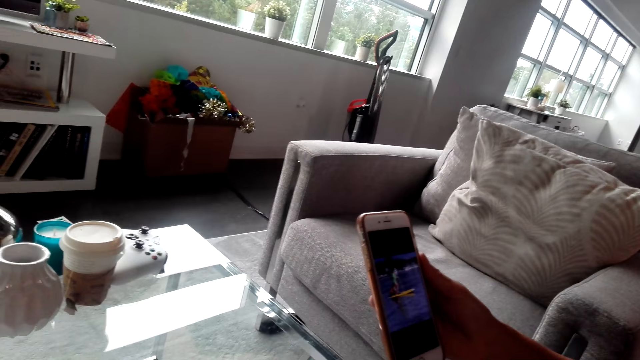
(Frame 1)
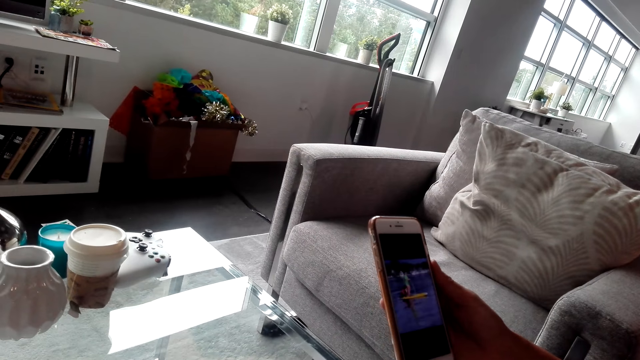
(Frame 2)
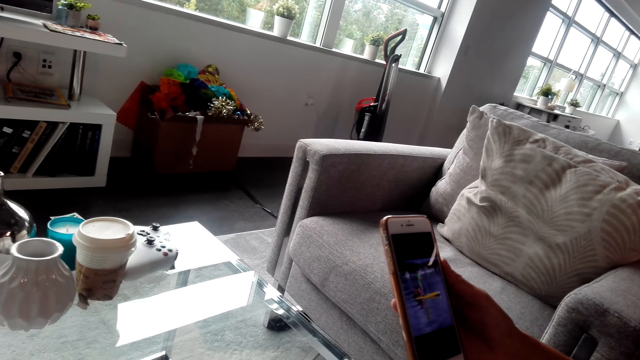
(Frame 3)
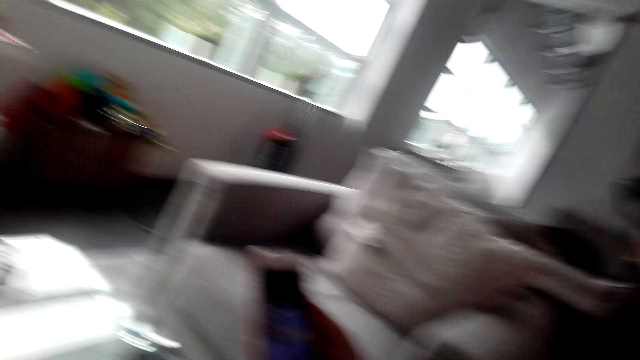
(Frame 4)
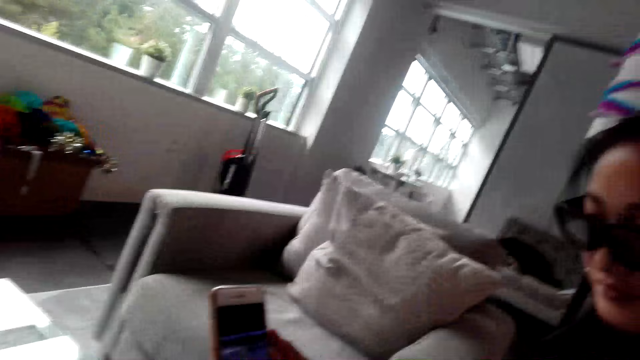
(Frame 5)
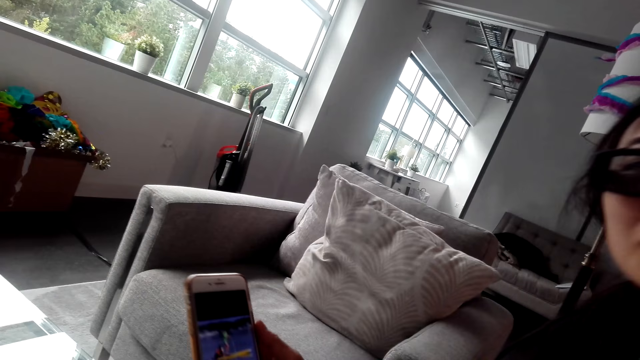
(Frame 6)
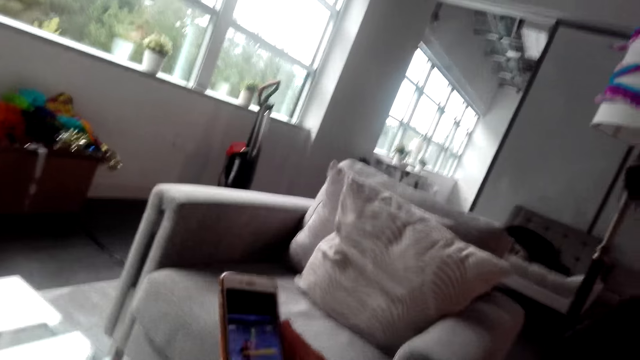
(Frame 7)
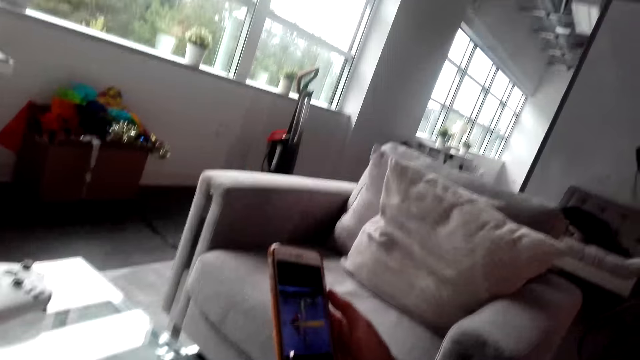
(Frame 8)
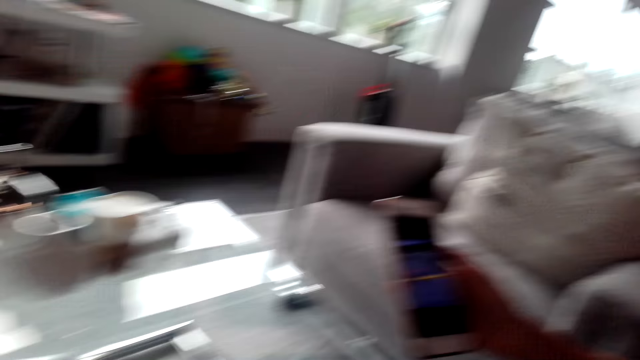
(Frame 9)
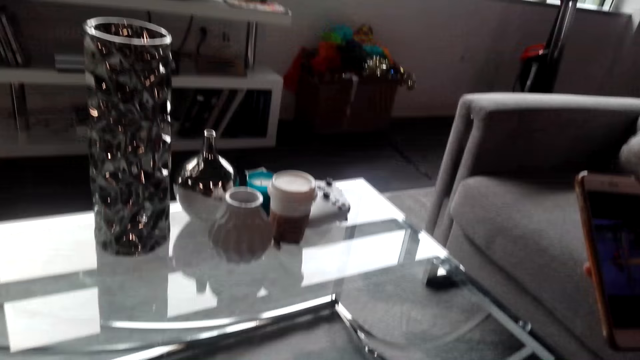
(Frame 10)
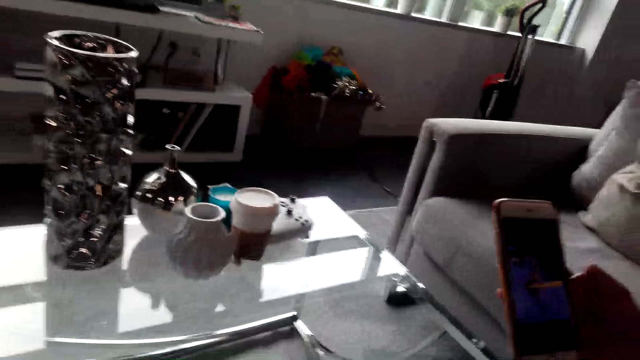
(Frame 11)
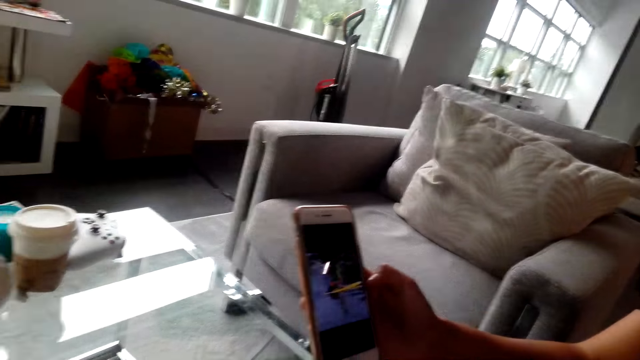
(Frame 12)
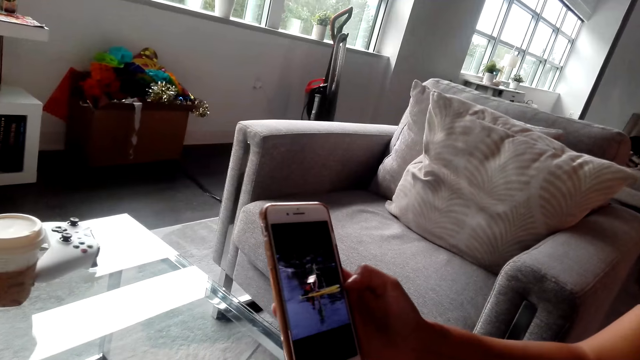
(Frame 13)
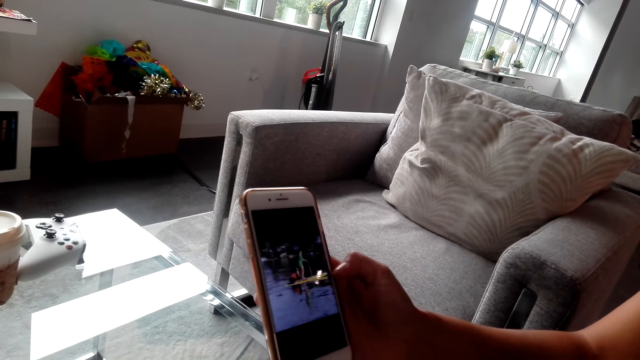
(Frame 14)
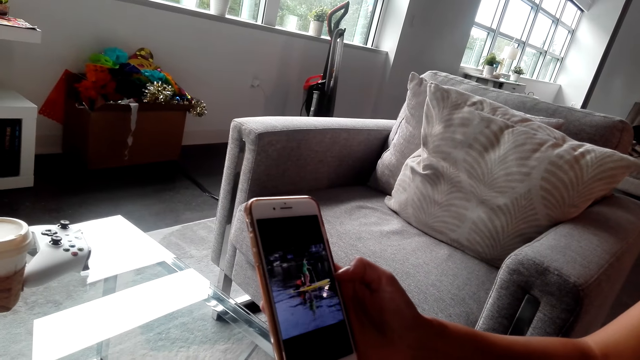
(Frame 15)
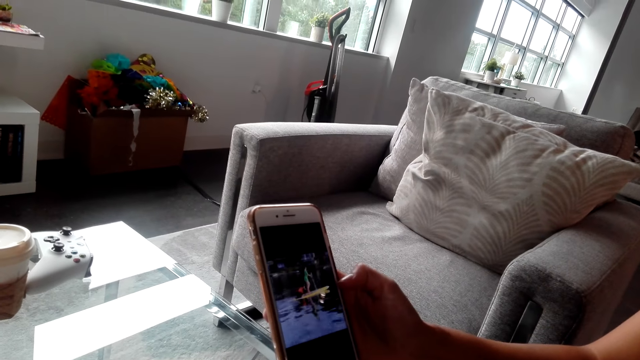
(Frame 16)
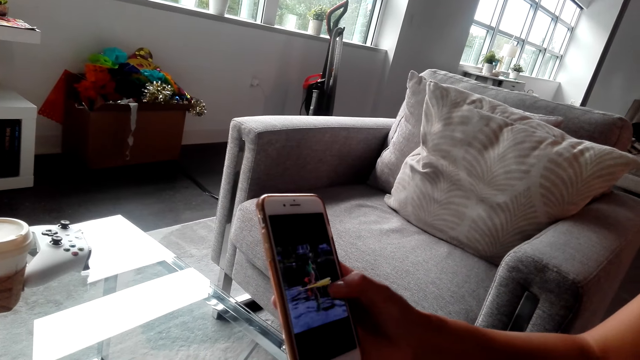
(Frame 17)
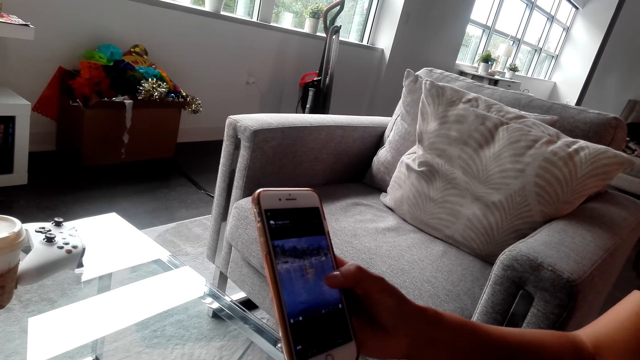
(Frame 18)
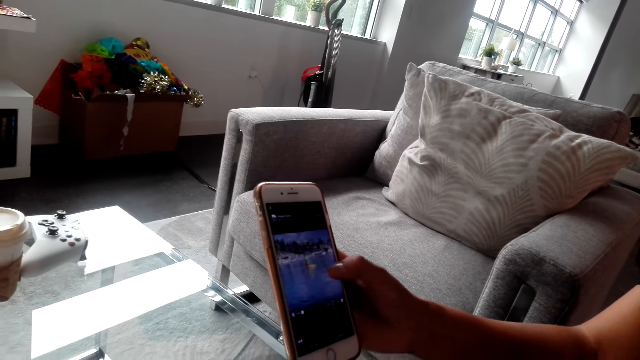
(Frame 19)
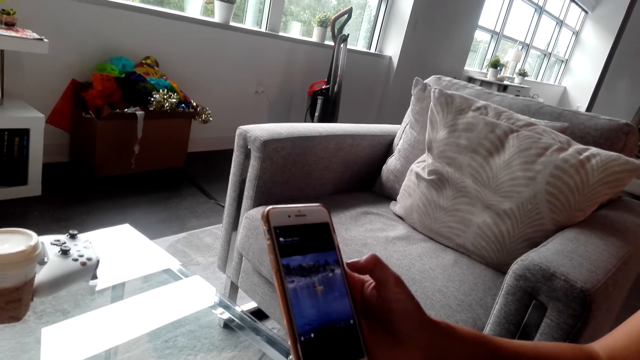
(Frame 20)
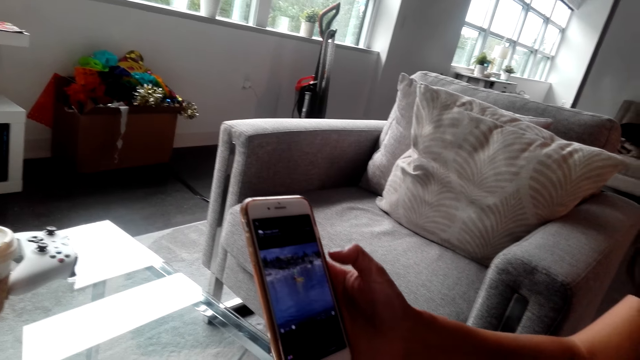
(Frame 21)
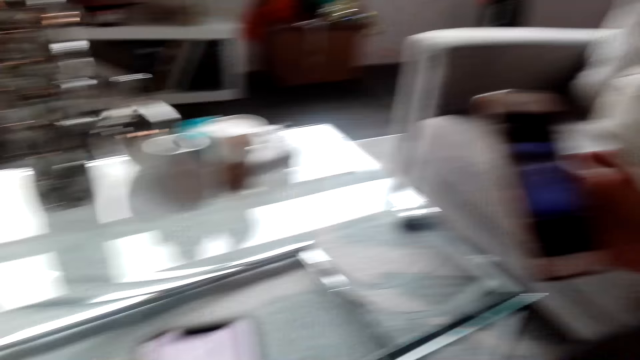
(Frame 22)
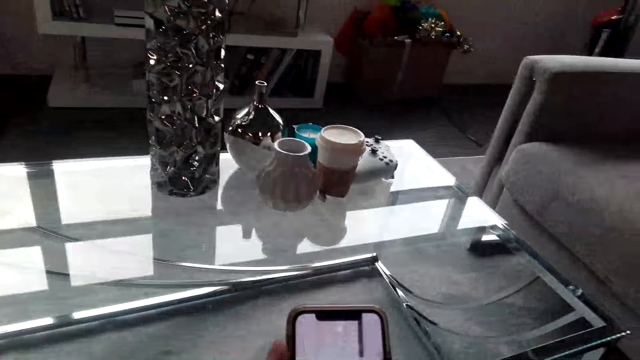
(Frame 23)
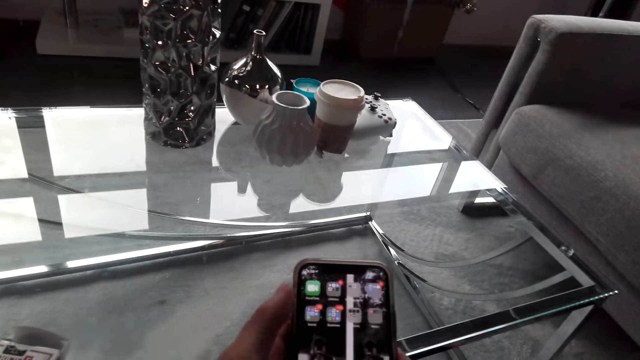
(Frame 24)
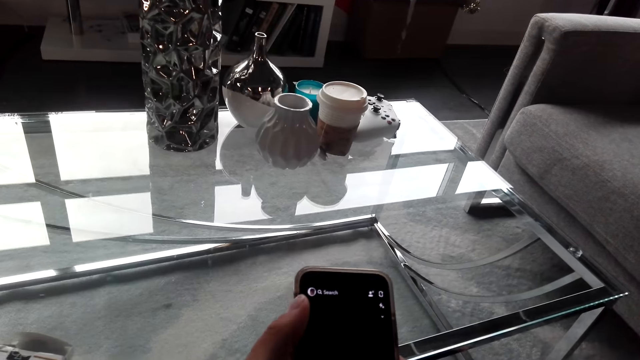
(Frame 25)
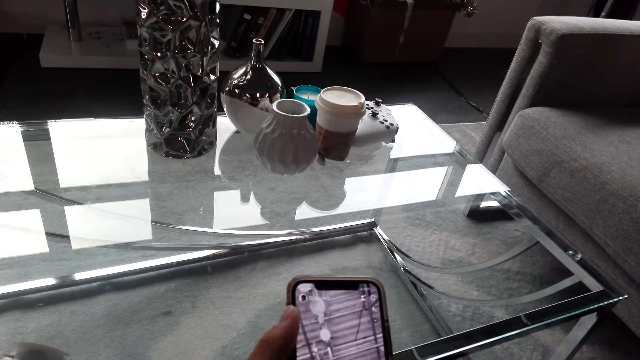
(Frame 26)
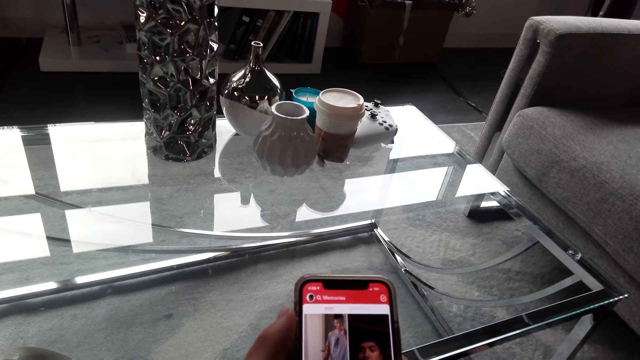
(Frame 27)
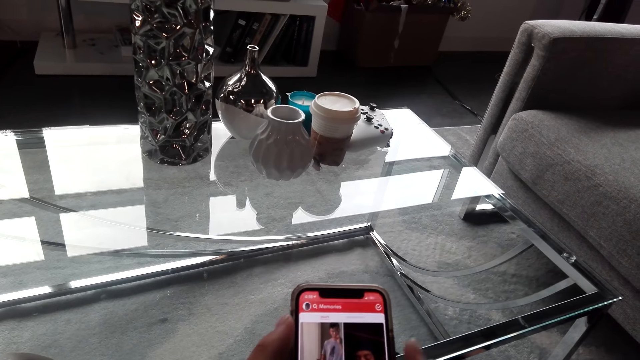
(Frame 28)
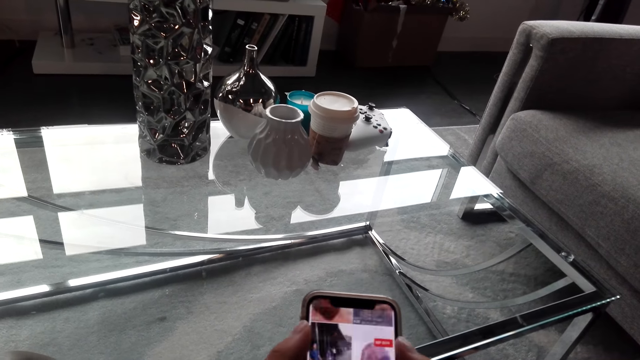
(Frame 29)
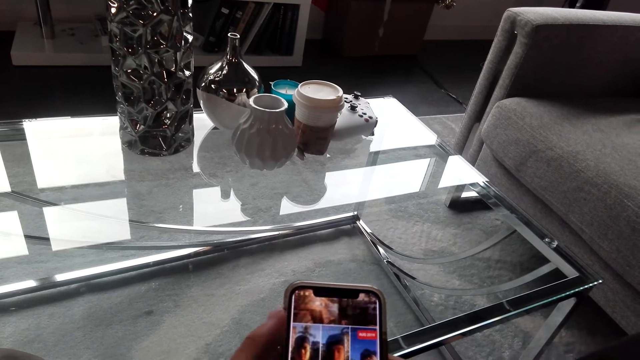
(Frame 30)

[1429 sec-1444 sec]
A woman converses with the camera wearer. The camera wearer converses with the woman. They use his phone.

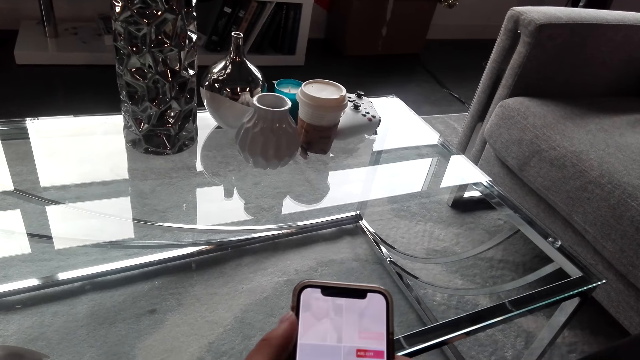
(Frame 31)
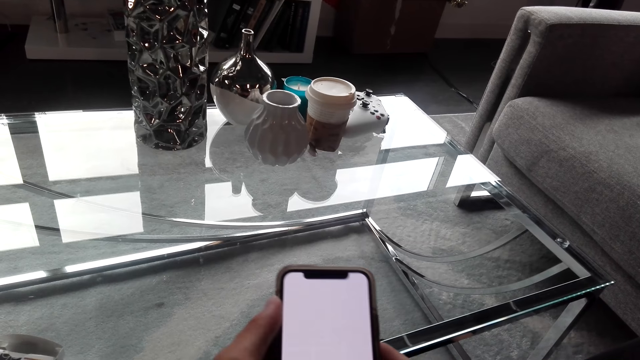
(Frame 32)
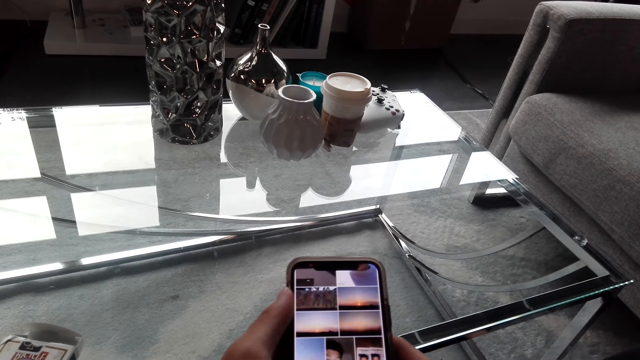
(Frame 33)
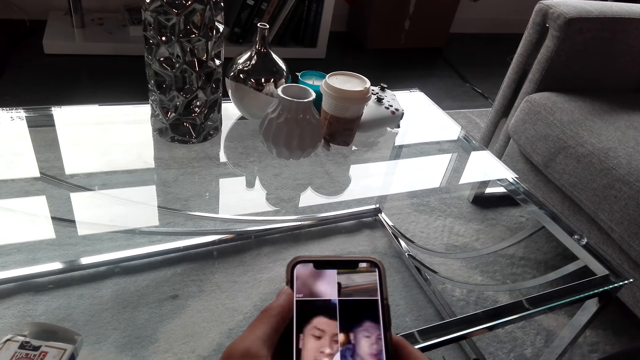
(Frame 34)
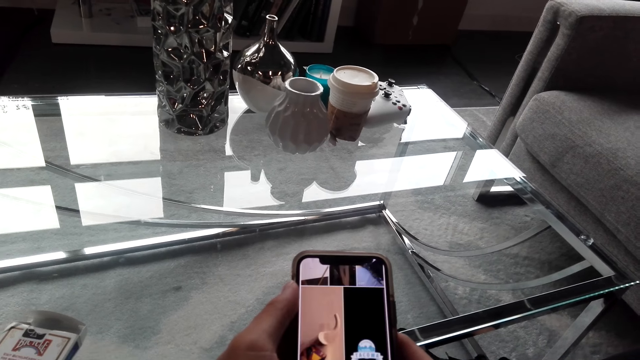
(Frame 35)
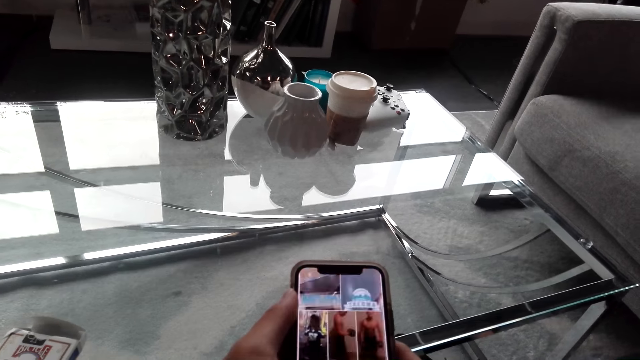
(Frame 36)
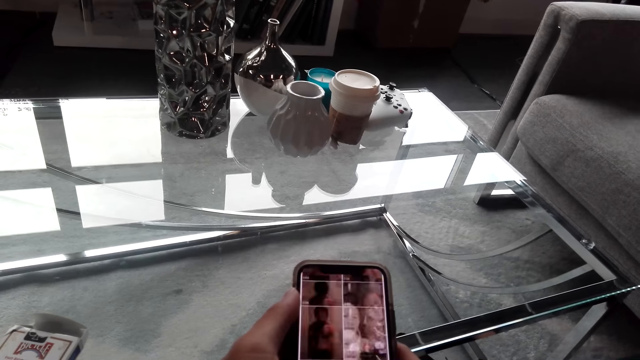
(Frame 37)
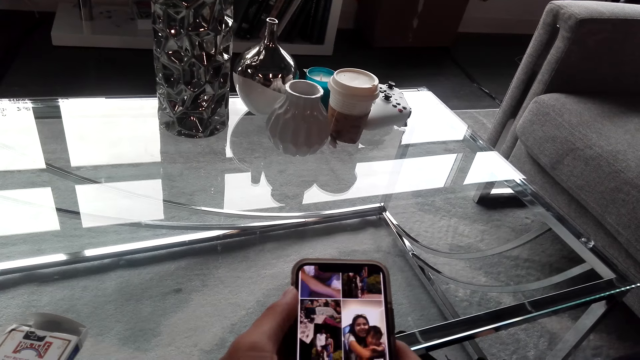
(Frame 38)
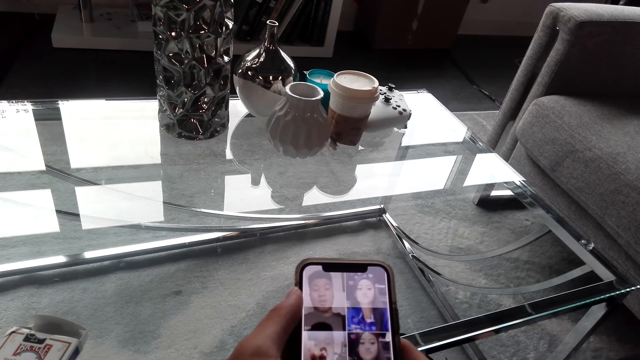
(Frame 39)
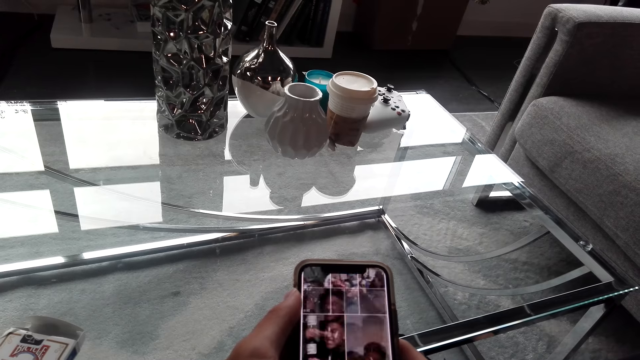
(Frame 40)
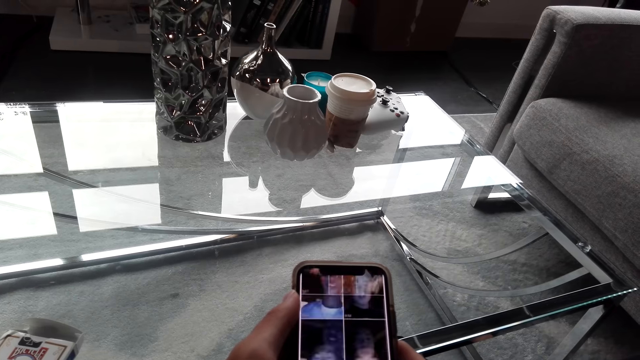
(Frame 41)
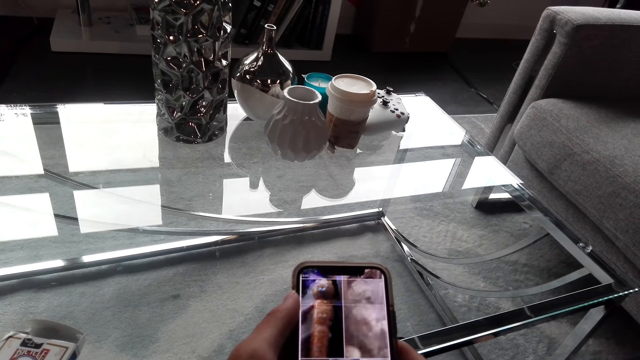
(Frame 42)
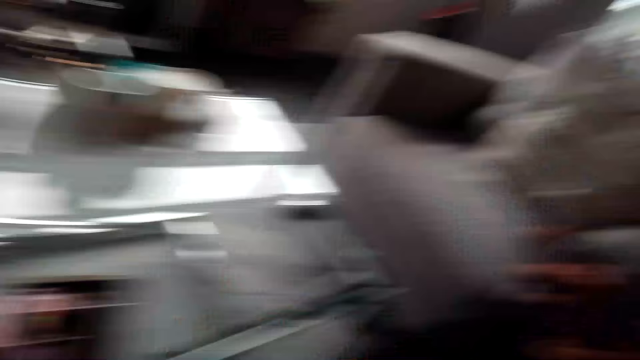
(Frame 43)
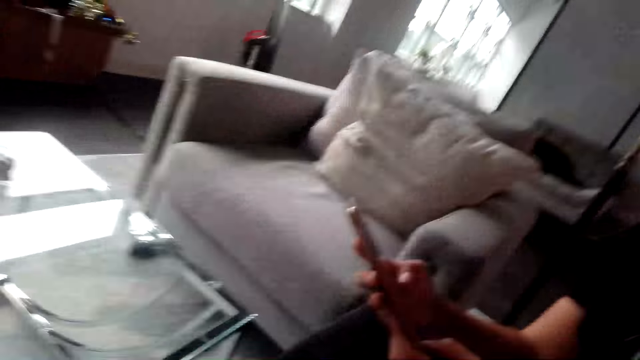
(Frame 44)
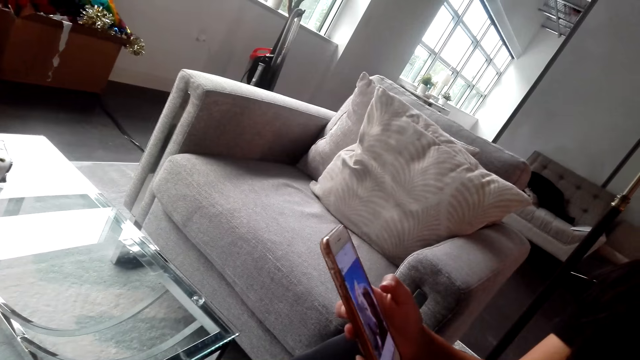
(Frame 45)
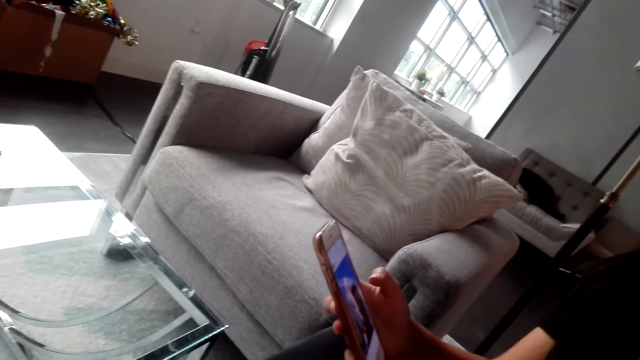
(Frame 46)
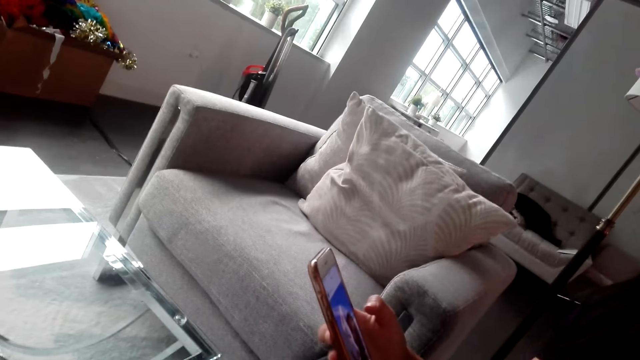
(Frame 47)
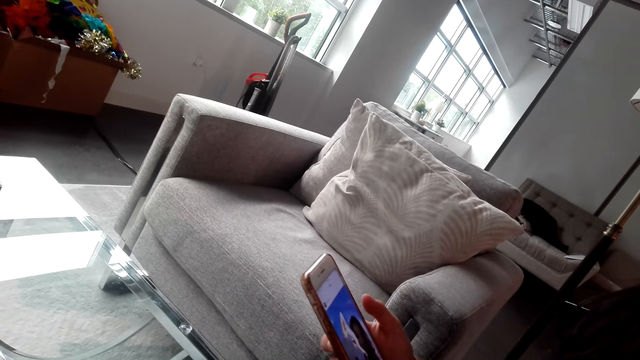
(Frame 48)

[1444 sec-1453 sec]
The camera wearer converses with a woman. They use his phone. The woman operates a phone. The camera wearer converses with the woman.
